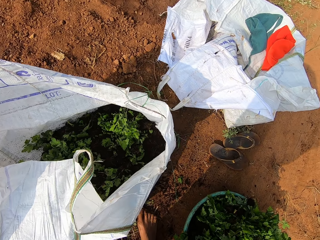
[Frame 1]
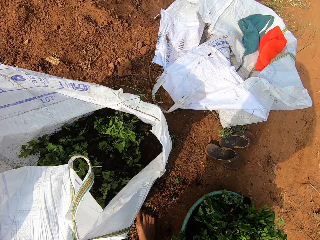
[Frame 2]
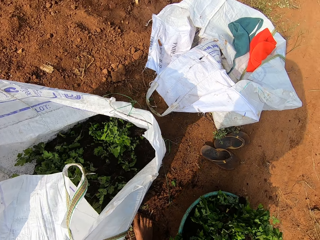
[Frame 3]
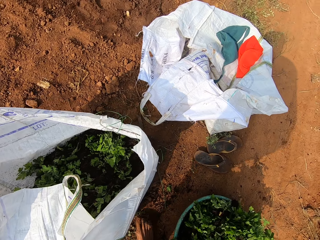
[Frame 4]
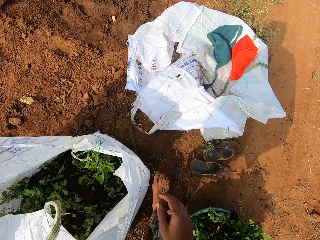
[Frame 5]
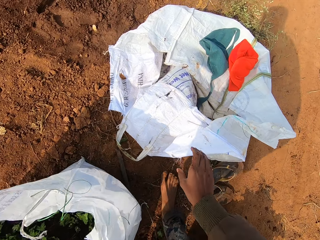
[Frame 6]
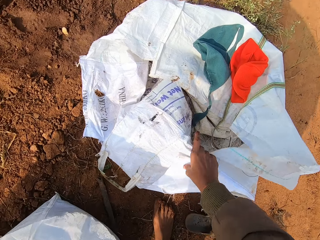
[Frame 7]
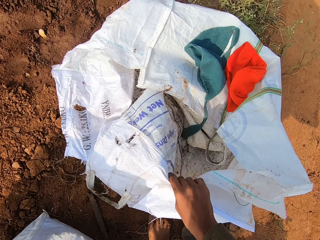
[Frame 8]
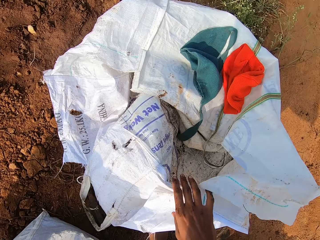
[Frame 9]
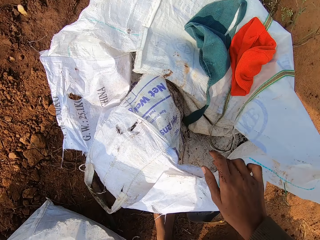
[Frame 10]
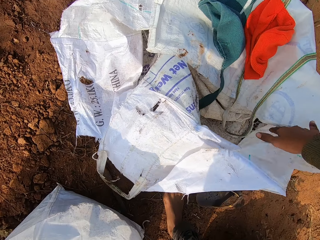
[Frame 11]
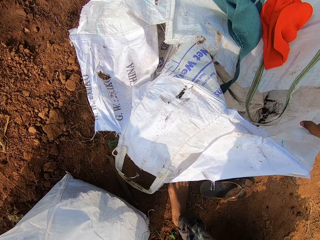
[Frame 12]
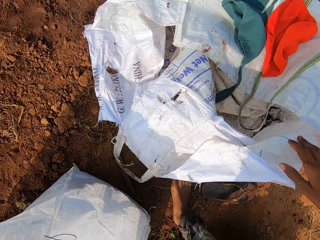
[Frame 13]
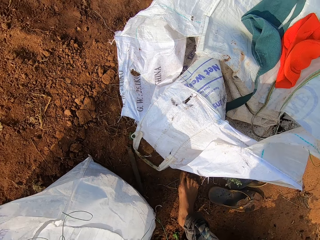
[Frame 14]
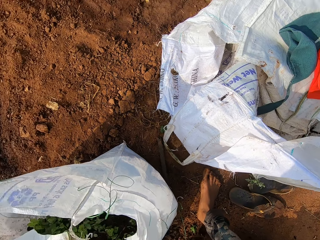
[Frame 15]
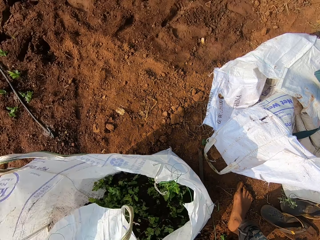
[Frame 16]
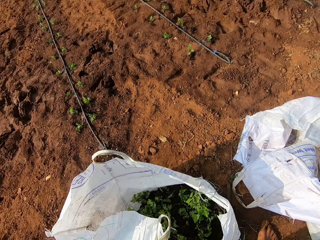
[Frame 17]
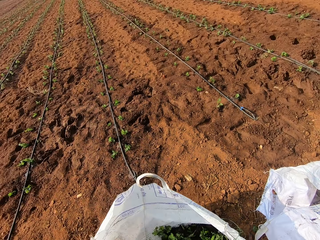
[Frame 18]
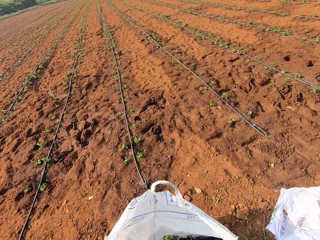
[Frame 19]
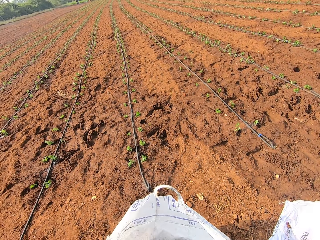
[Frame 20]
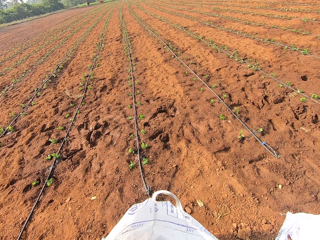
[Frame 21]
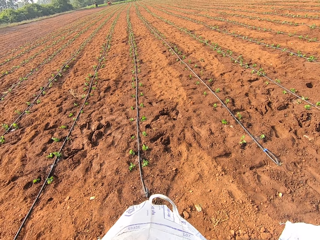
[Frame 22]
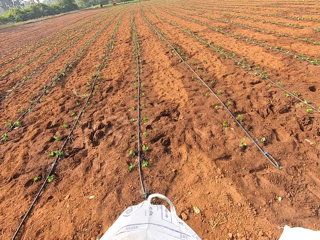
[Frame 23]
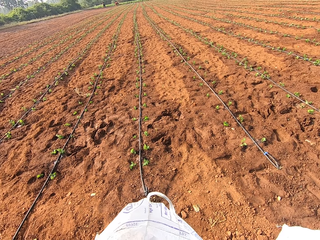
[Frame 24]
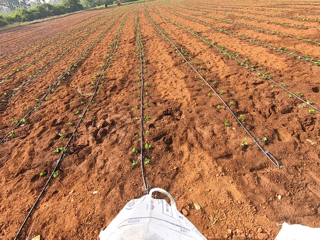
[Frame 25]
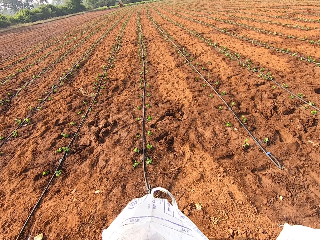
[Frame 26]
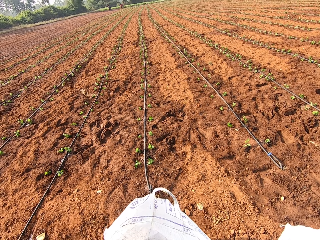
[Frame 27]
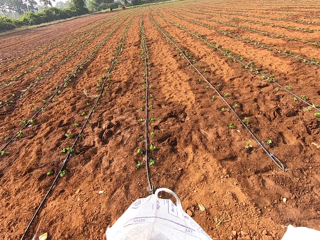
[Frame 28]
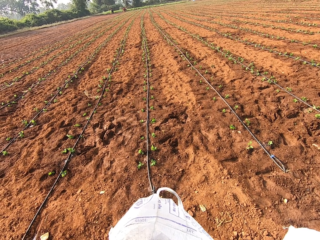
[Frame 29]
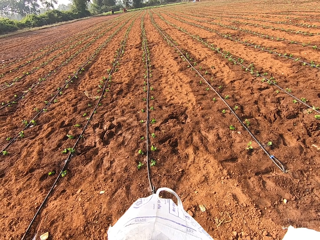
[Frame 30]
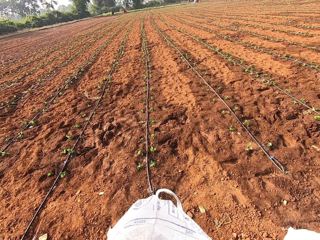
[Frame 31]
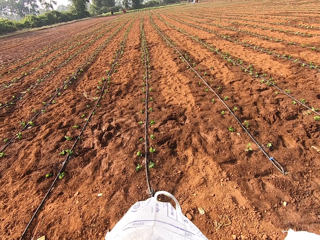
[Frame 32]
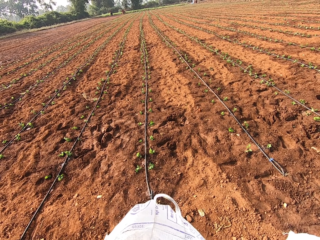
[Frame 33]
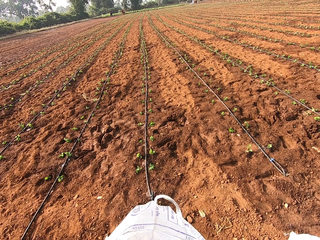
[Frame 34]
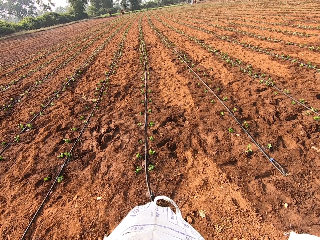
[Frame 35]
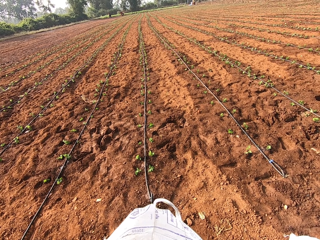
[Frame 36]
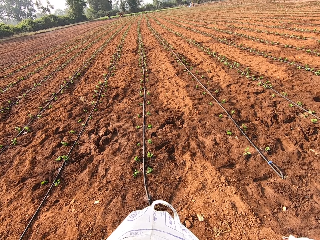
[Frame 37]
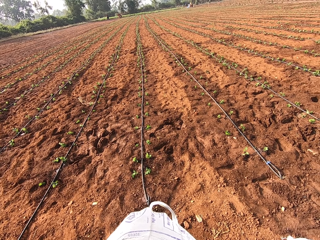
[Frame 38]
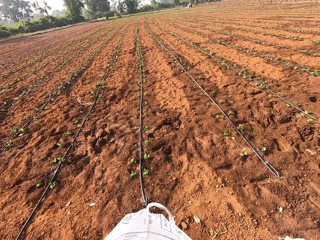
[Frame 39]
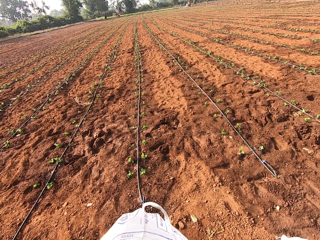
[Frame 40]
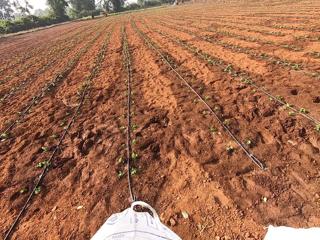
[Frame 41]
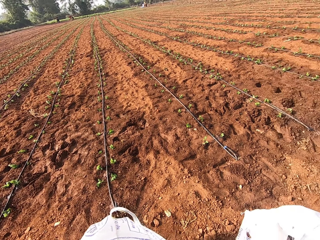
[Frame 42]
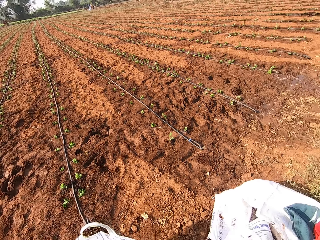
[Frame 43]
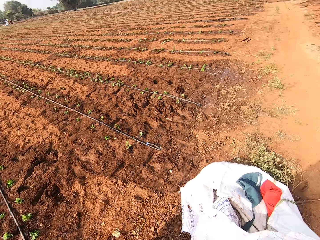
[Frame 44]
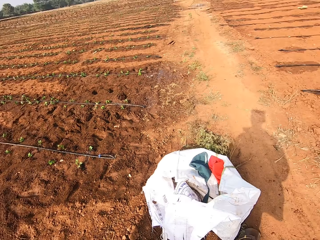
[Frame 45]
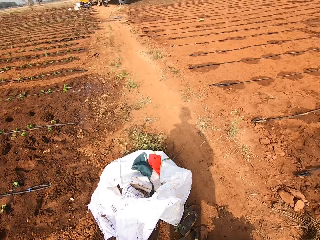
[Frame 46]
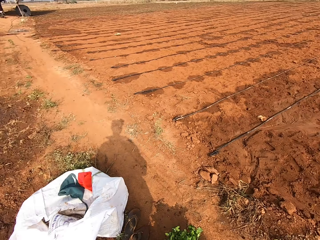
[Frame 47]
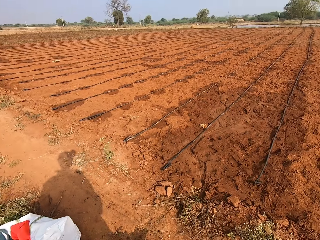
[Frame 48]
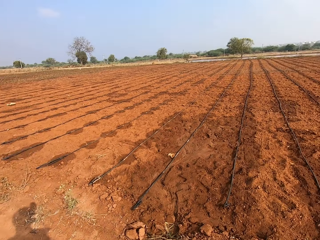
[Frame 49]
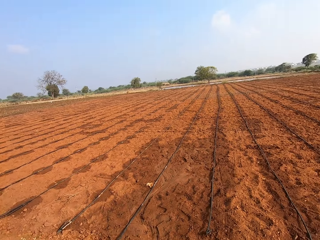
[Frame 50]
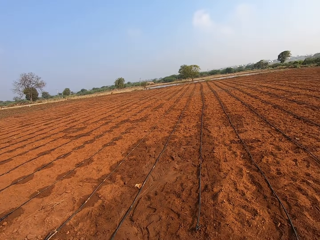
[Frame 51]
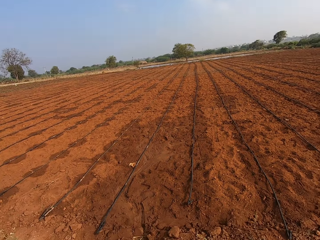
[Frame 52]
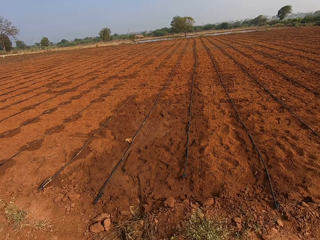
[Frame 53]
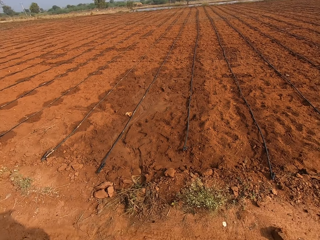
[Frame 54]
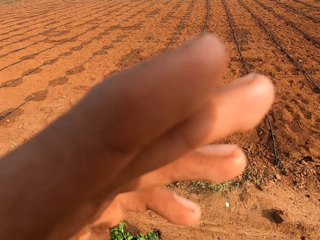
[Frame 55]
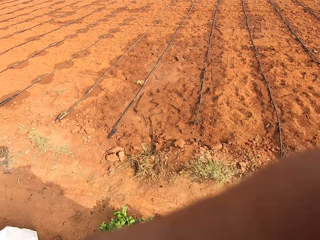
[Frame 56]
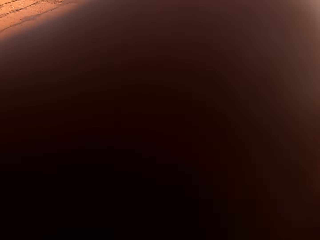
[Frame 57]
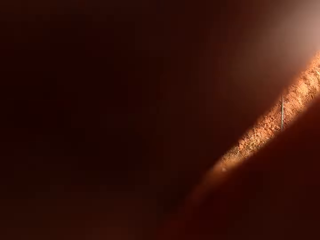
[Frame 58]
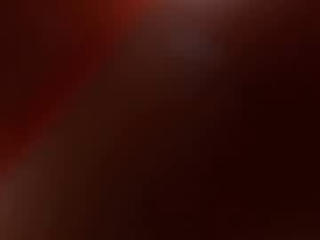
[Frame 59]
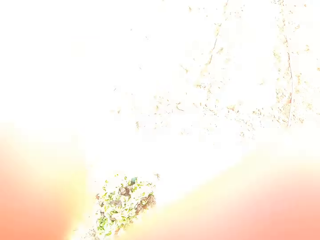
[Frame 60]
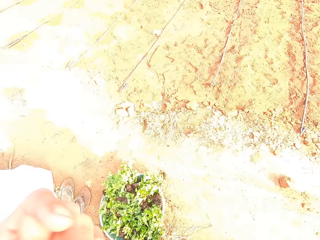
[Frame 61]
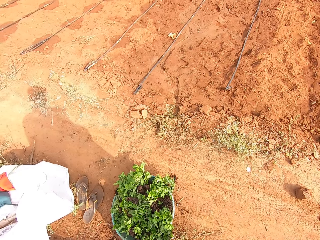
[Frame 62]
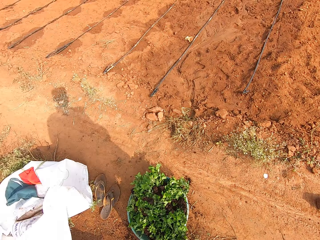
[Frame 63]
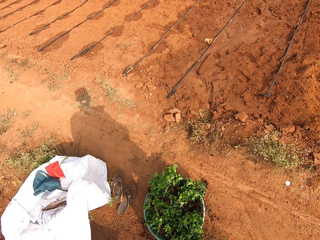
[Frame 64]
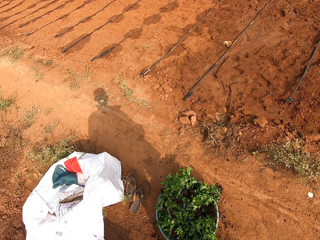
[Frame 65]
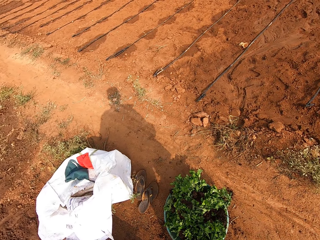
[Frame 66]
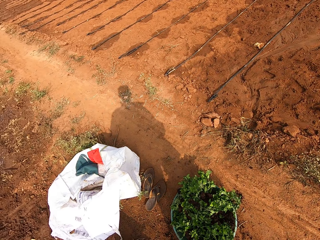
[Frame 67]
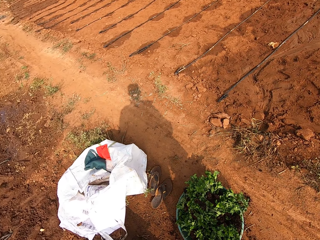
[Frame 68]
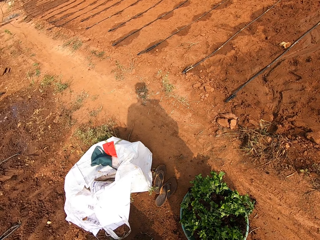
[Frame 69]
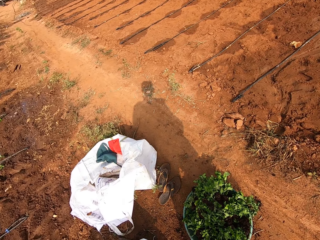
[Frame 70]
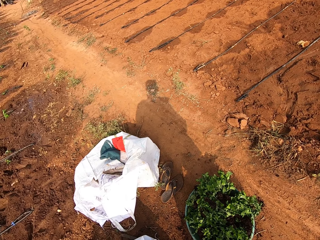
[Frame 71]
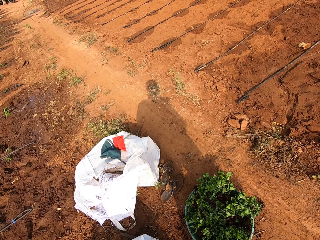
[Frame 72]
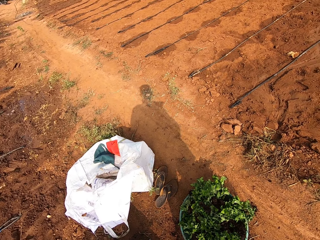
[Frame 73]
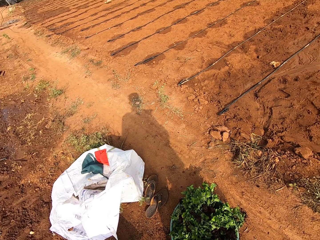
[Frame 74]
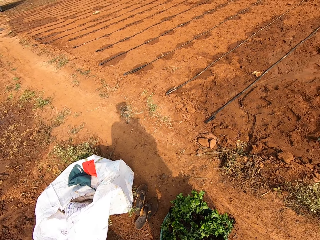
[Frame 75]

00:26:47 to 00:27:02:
The camera wearer opens a sack with her right hand. She looks around. She raises her left hand to the camera on her head.

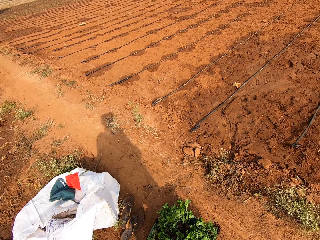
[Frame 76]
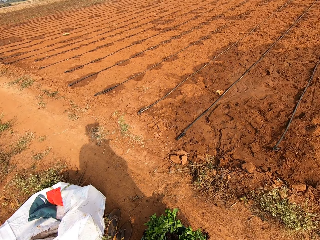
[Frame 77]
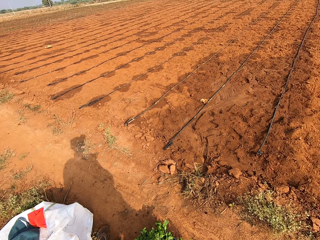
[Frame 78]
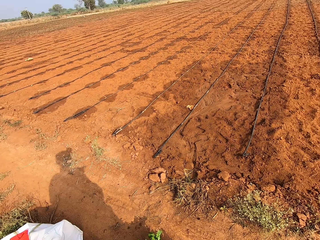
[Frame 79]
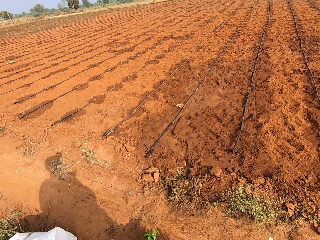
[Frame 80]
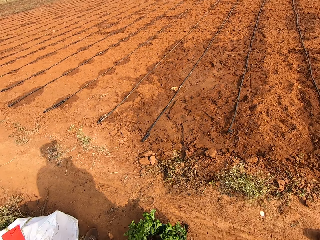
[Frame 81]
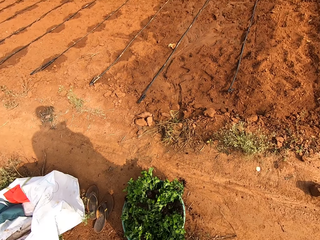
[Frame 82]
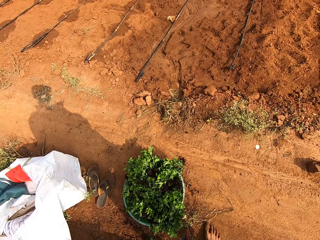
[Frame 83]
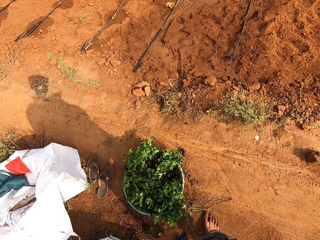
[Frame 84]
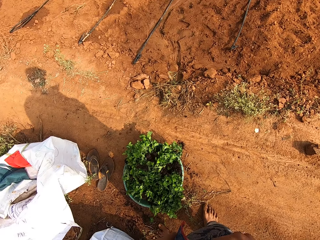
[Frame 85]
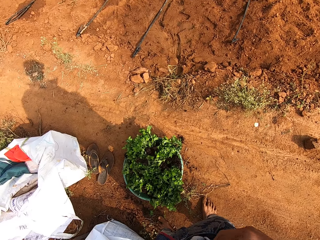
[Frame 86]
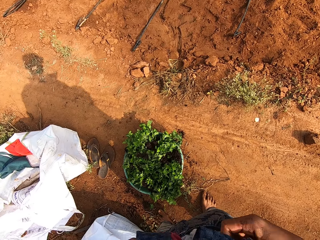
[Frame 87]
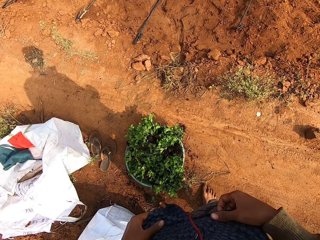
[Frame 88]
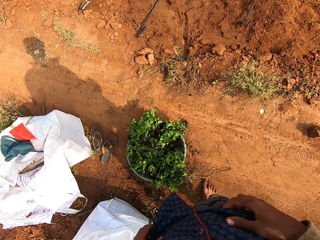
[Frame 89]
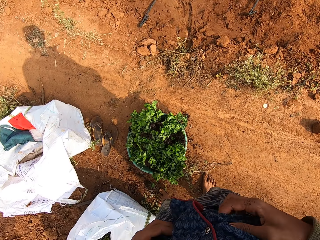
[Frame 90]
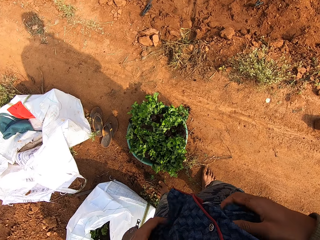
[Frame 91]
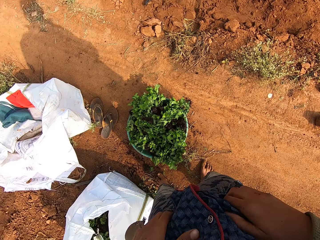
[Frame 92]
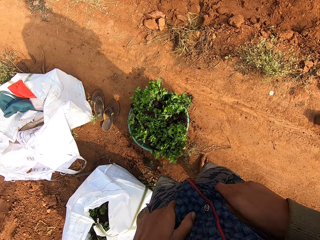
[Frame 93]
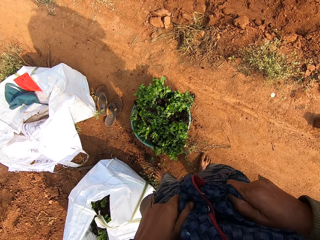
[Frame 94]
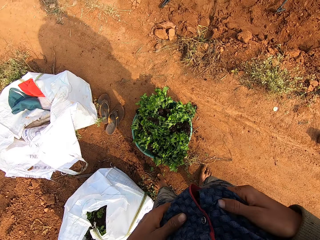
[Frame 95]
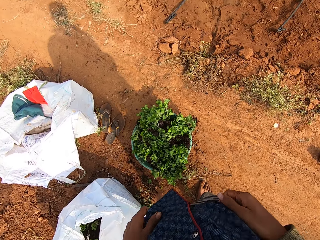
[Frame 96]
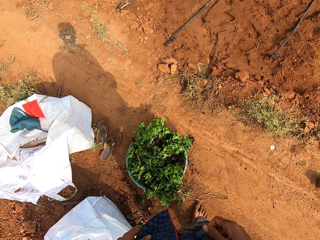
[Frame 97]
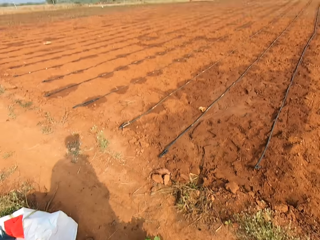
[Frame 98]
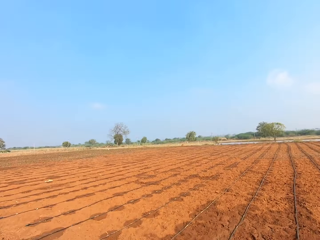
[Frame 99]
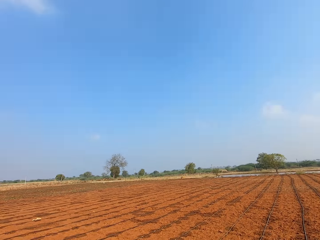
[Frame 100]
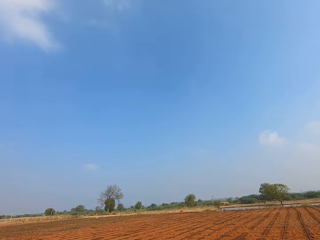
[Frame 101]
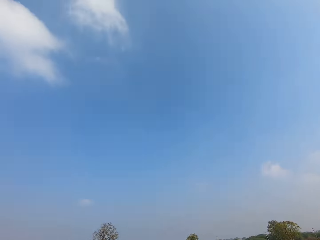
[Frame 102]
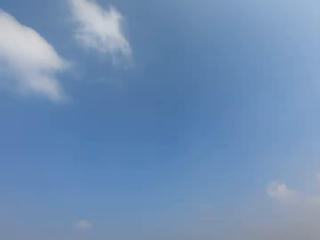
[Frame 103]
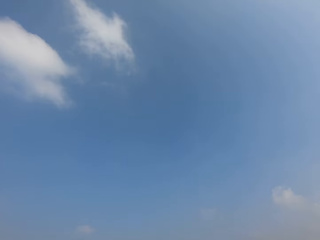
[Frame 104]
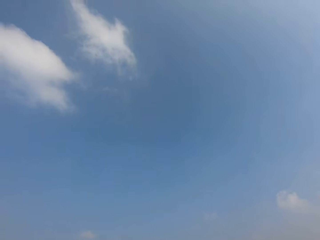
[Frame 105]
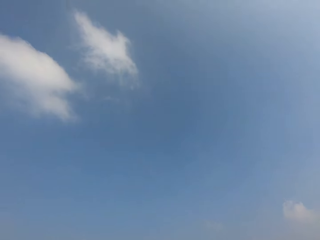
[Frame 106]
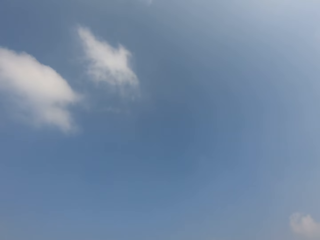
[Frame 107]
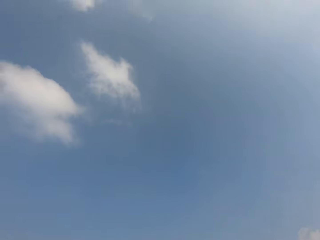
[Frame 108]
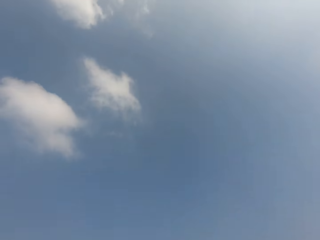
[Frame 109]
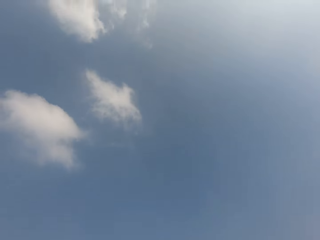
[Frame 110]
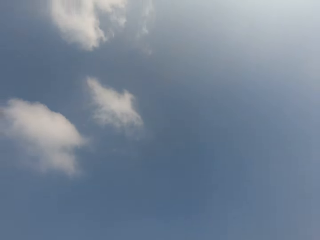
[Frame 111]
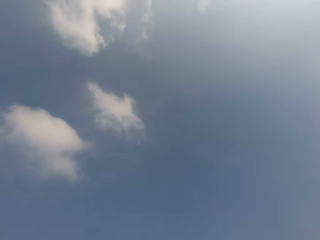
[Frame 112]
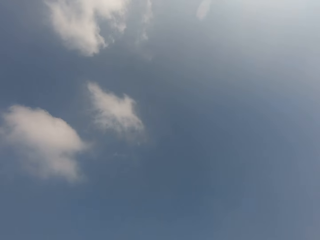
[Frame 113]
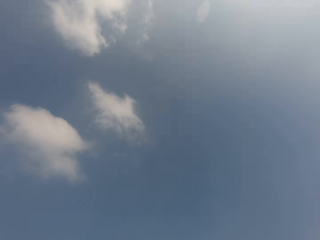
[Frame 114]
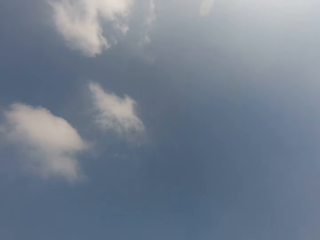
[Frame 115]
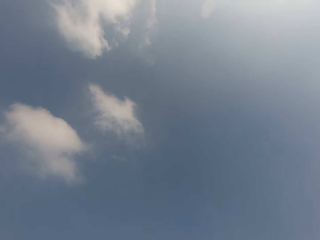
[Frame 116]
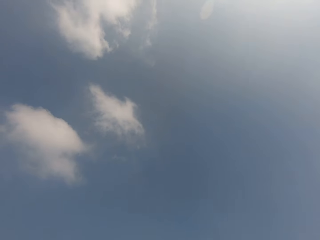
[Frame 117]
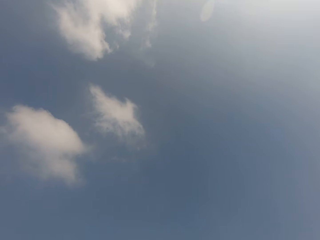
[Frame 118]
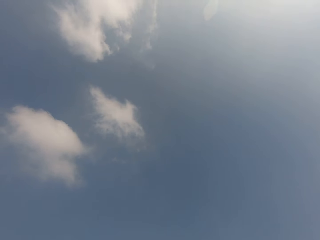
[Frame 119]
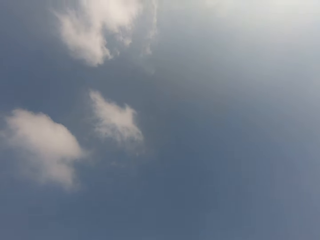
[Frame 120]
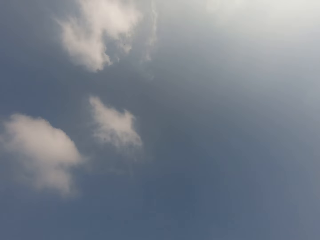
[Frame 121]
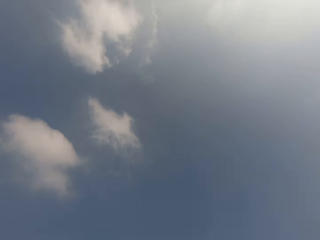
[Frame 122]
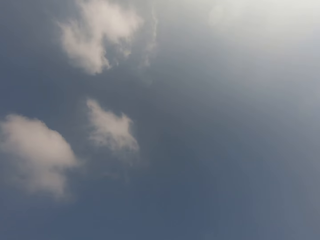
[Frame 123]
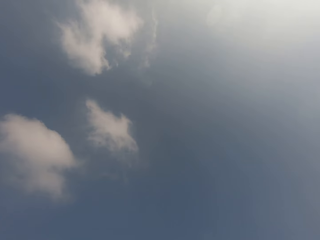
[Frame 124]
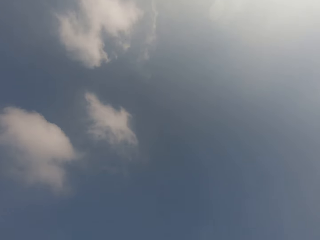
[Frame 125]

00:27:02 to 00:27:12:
The camera wearer adjusts the trousers on her waist with both hands. She scratches the body. She looks around.
